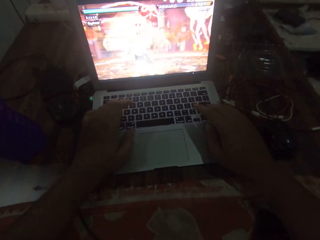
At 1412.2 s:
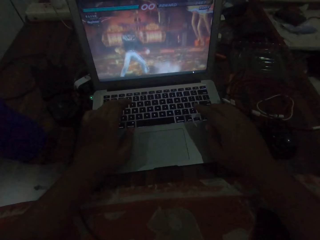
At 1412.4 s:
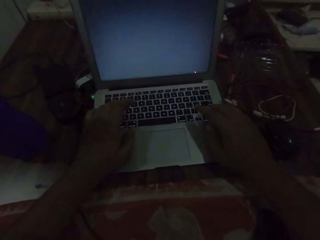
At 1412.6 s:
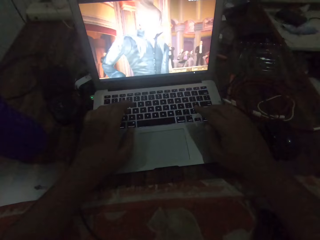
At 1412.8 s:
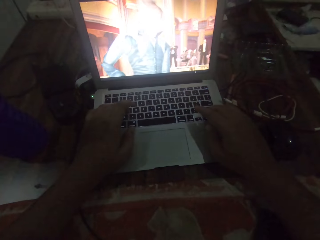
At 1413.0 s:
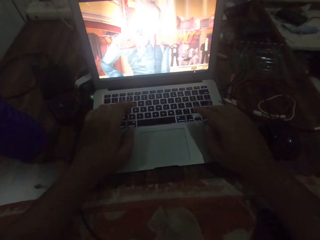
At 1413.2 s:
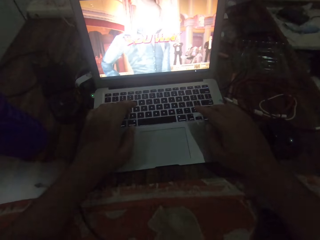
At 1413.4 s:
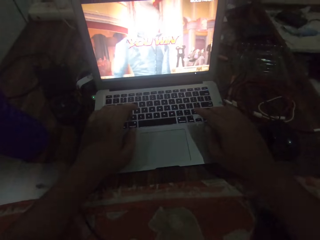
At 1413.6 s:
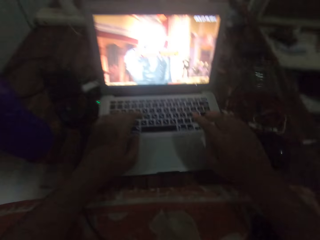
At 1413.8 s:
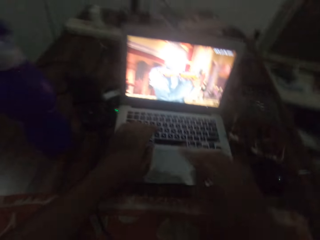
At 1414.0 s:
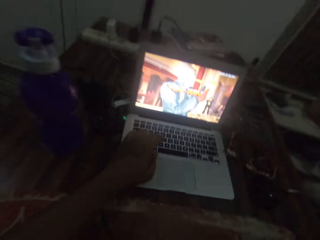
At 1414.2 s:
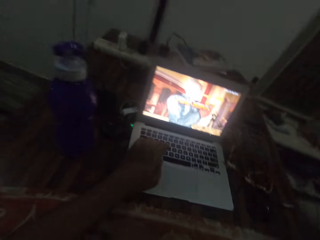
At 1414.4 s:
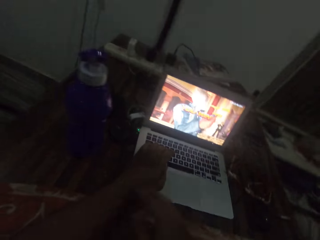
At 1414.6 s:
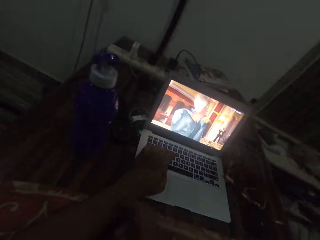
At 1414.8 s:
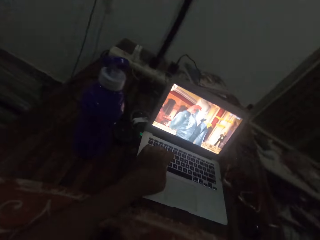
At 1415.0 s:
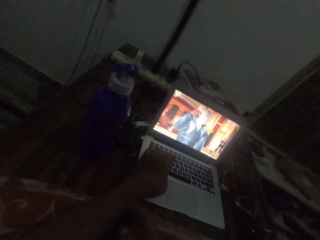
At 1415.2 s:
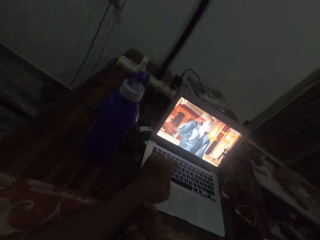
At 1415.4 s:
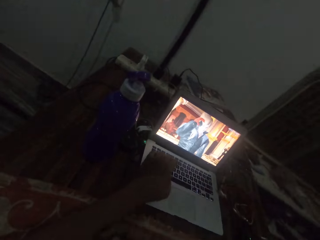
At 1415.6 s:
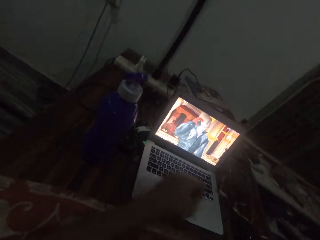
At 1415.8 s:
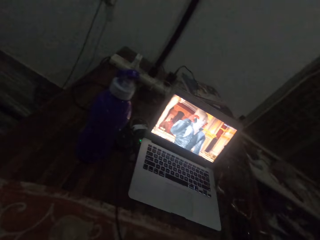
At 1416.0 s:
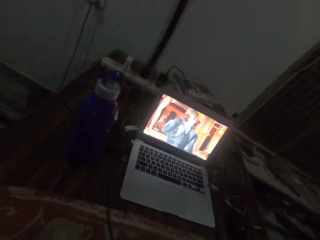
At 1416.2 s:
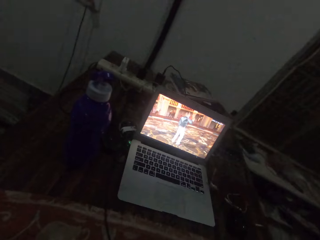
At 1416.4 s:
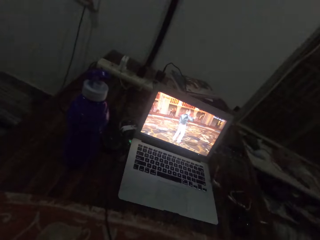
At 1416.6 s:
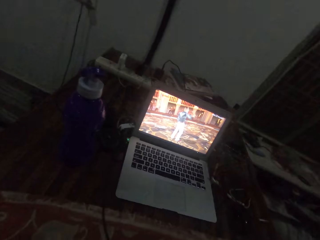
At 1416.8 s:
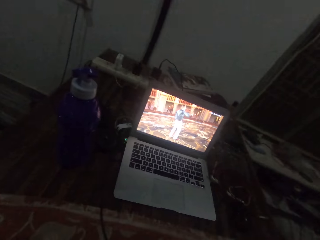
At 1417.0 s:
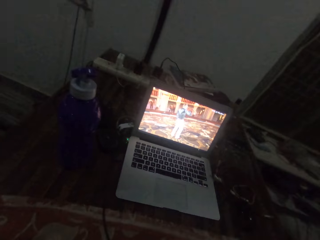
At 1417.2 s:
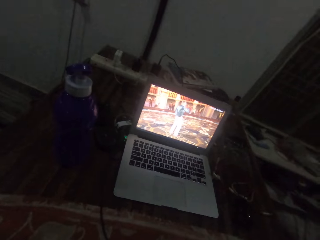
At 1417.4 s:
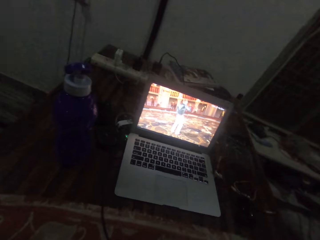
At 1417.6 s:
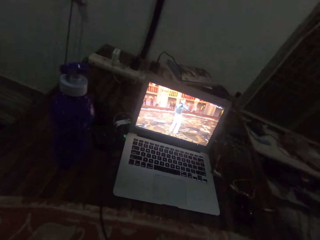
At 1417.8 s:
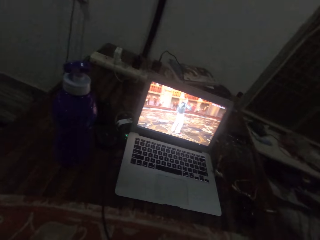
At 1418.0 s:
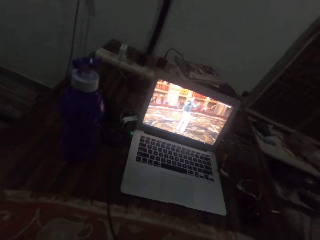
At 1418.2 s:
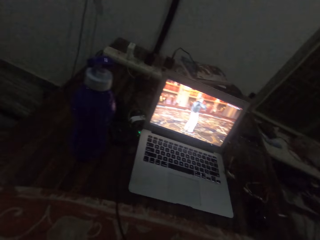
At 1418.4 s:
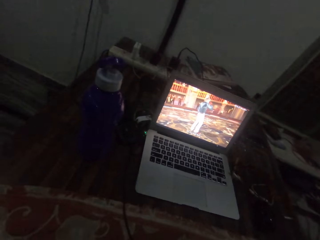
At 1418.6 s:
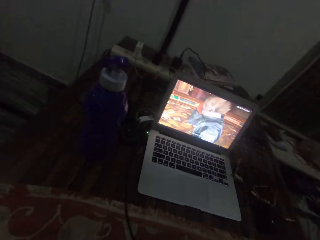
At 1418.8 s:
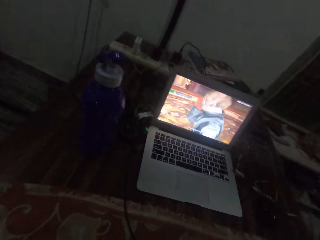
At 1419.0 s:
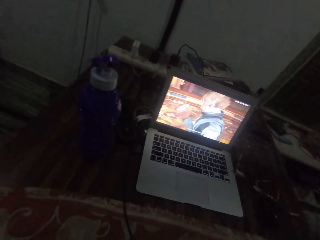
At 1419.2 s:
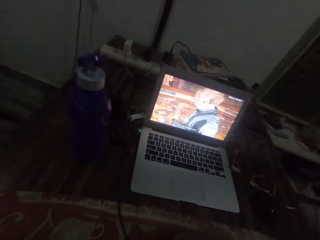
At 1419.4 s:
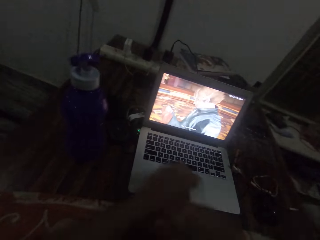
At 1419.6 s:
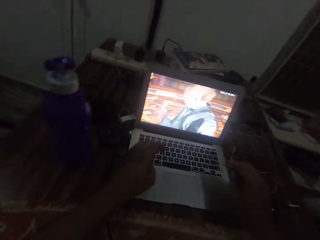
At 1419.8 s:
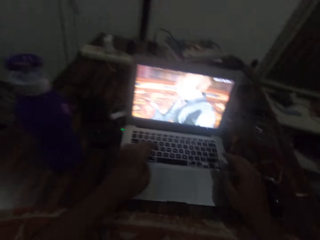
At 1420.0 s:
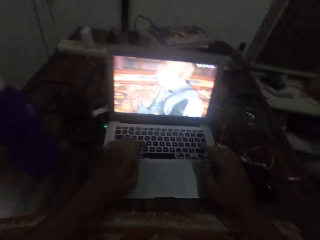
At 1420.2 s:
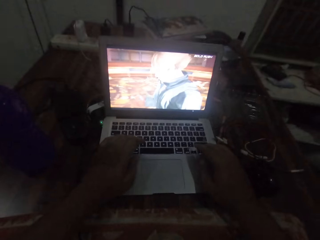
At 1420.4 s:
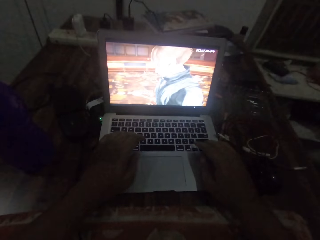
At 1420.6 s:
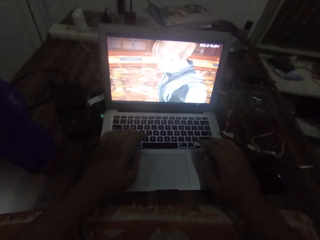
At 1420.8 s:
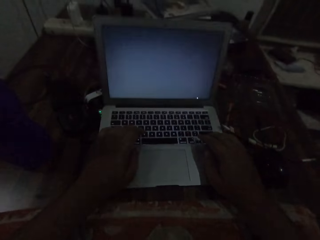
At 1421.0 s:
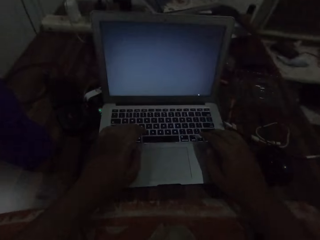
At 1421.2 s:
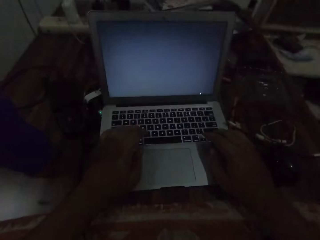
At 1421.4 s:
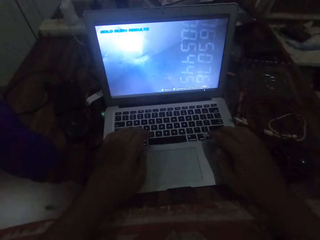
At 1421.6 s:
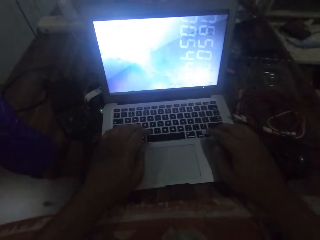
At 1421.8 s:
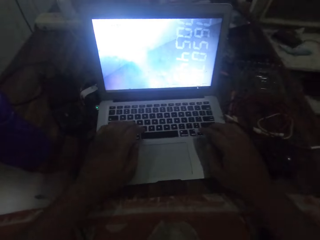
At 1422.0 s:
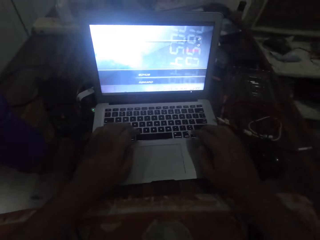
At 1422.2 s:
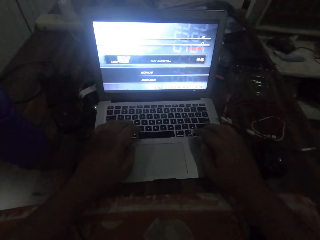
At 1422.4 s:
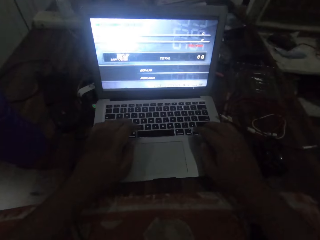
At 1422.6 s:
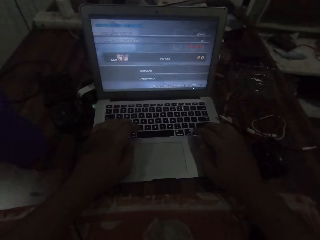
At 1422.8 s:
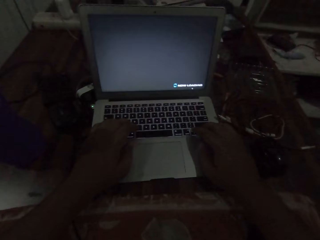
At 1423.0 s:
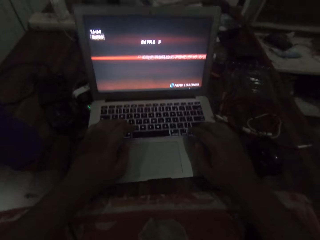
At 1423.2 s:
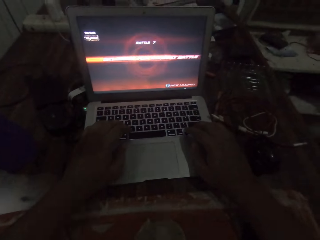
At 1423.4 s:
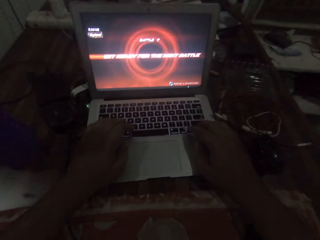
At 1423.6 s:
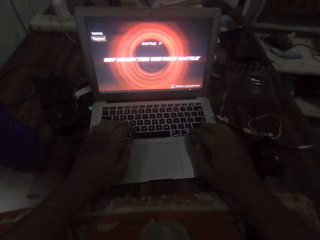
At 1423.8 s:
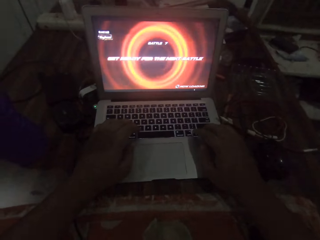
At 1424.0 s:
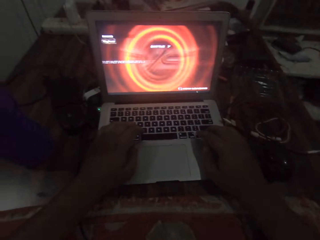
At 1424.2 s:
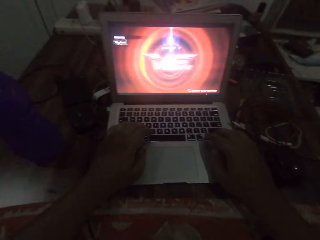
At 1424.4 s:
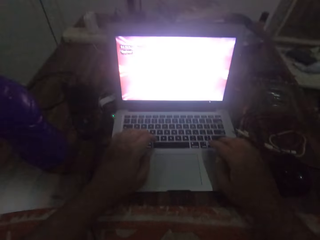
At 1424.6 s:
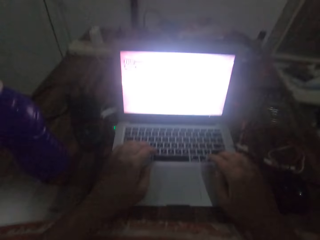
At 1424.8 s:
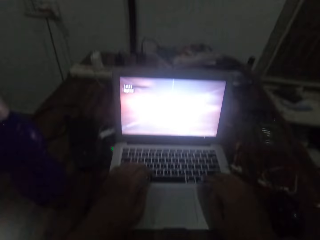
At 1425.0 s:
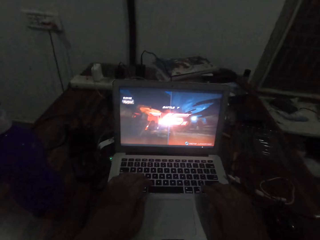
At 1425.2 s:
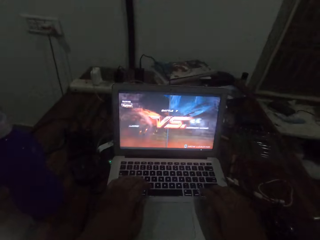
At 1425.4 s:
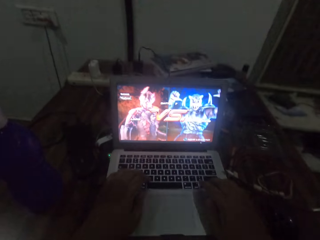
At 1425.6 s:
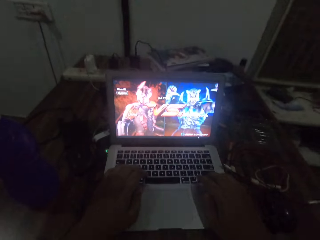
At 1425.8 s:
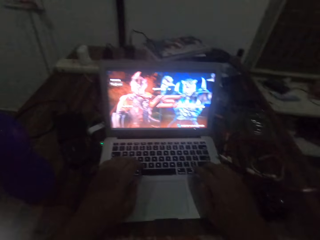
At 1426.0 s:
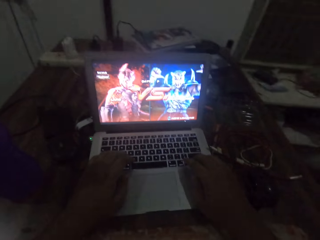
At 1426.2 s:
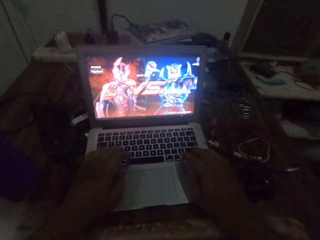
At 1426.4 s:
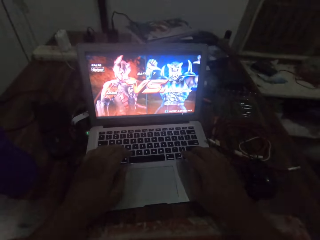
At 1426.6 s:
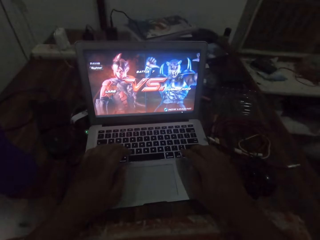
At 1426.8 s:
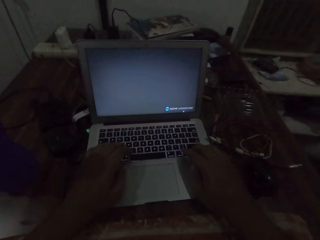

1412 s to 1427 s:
The camera wearer scratches his left hand with his right hand. He moves his hand. He scratches his right hand with his left hand. He turns around the room. He operates the laptop with both hands and presses buttons on the laptop.
